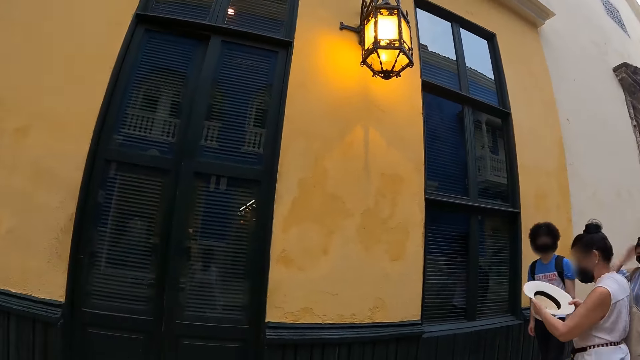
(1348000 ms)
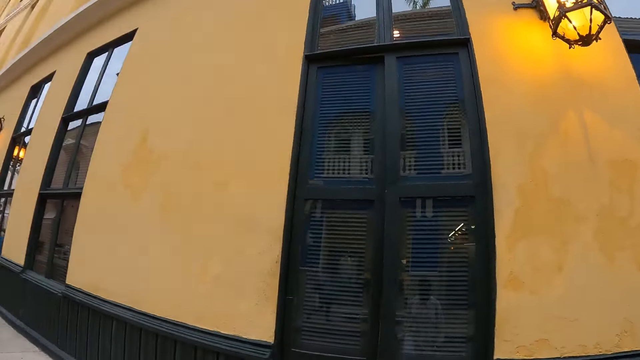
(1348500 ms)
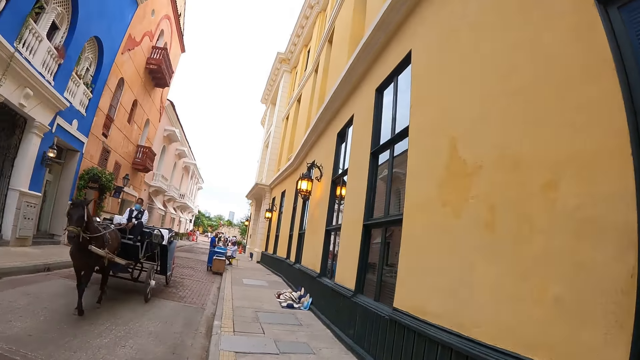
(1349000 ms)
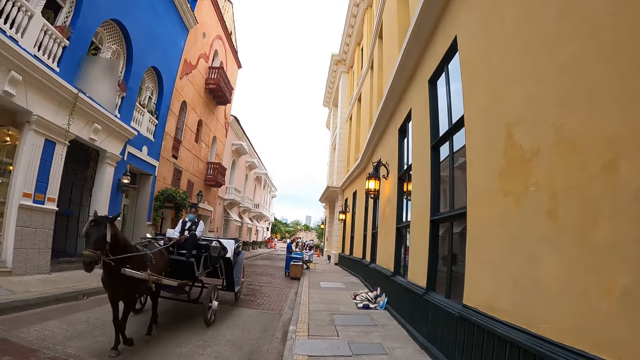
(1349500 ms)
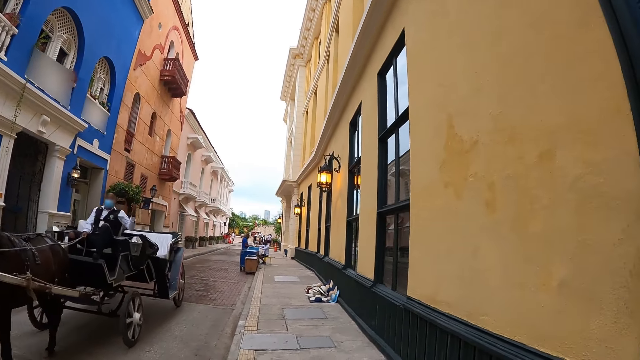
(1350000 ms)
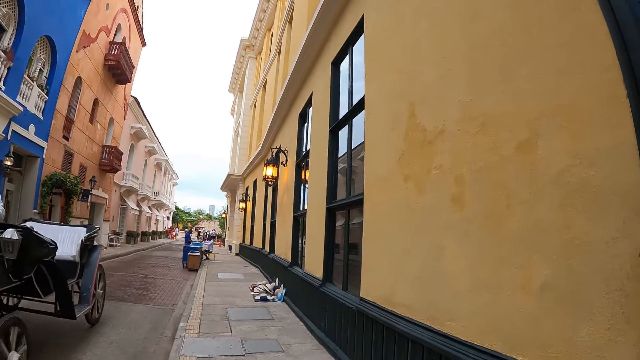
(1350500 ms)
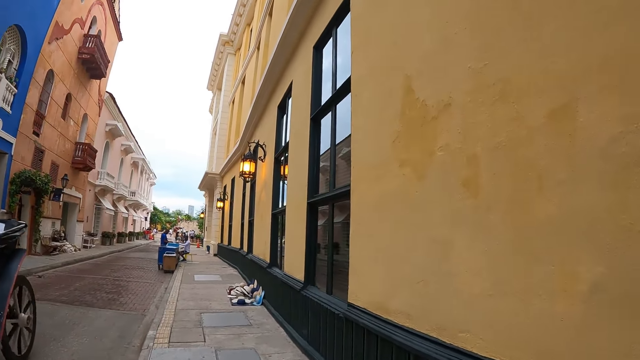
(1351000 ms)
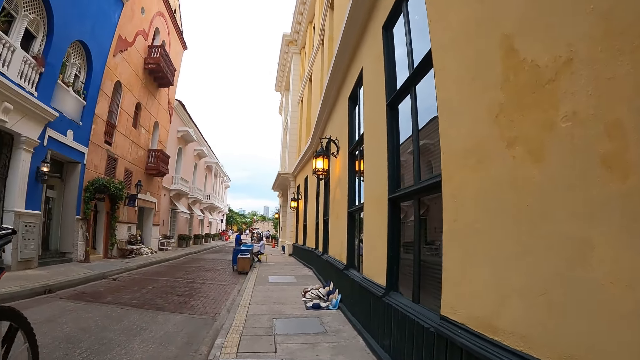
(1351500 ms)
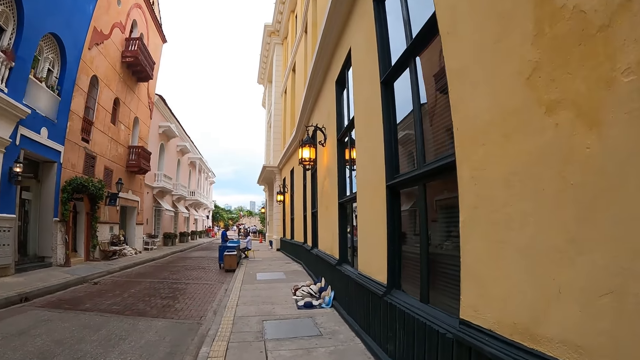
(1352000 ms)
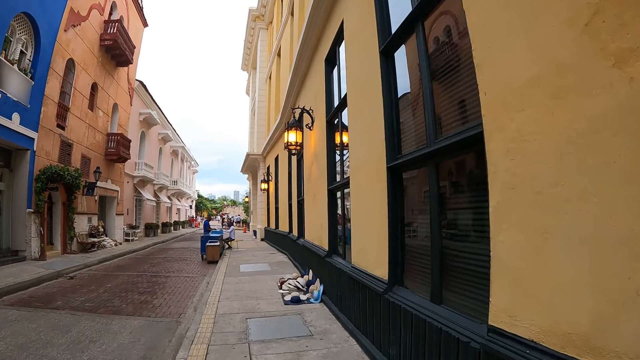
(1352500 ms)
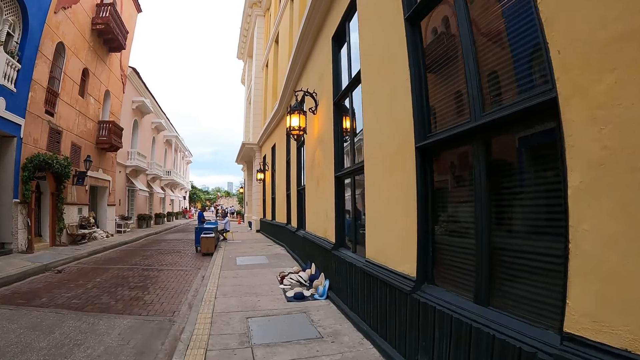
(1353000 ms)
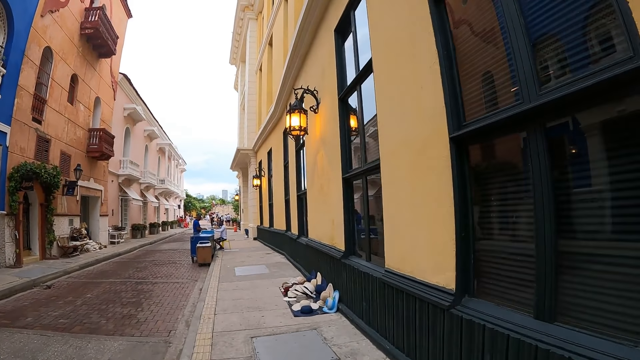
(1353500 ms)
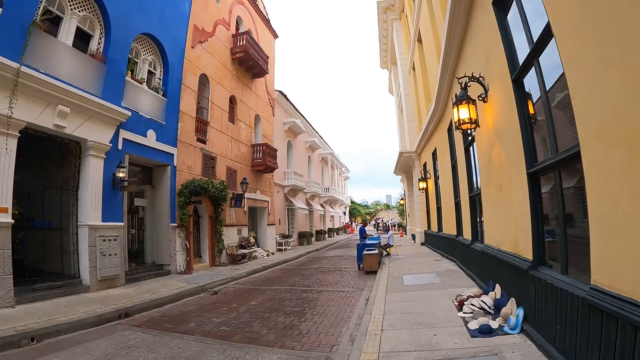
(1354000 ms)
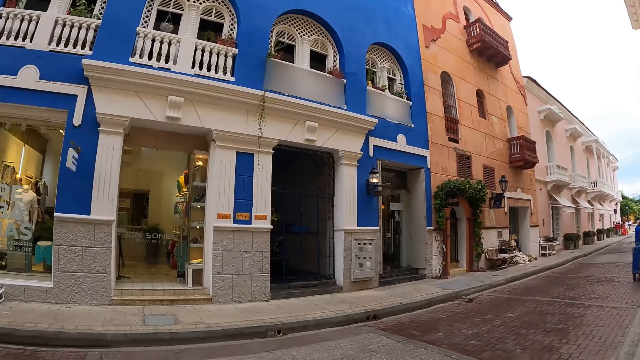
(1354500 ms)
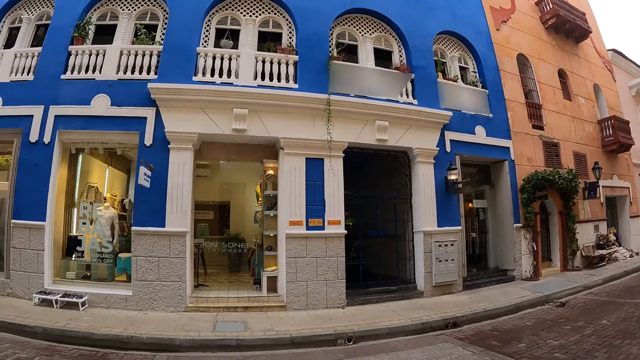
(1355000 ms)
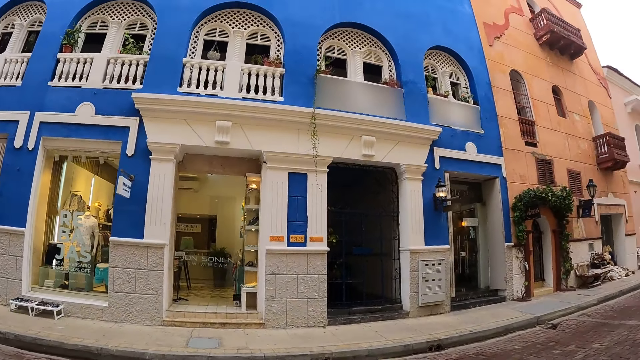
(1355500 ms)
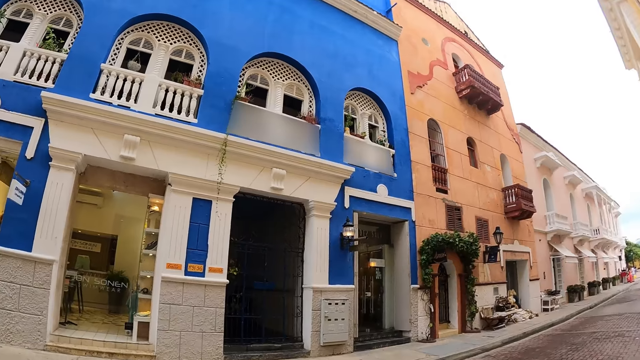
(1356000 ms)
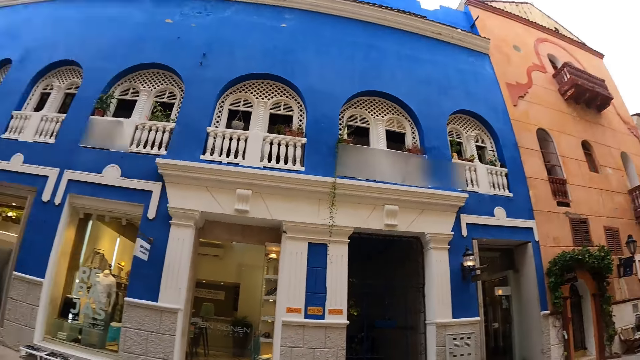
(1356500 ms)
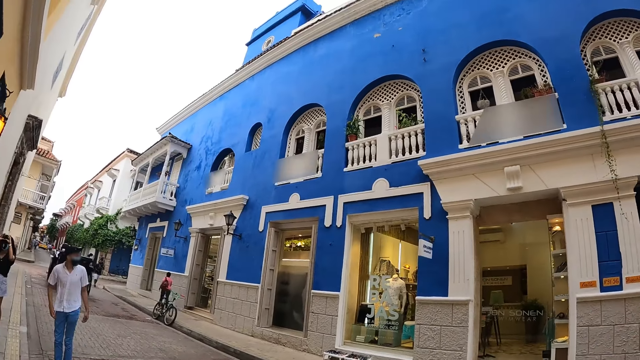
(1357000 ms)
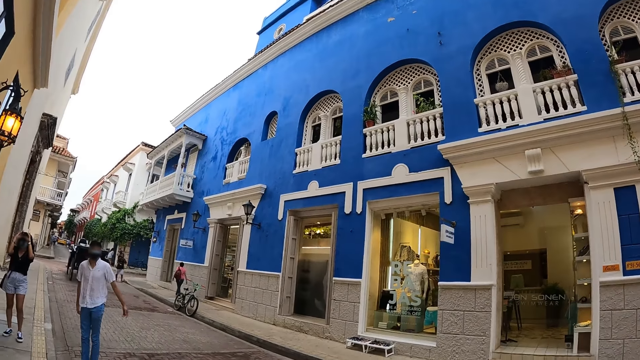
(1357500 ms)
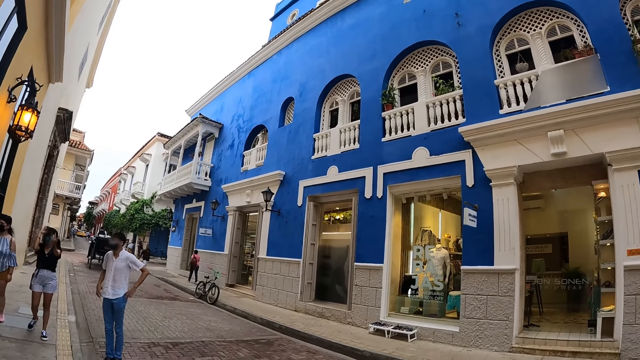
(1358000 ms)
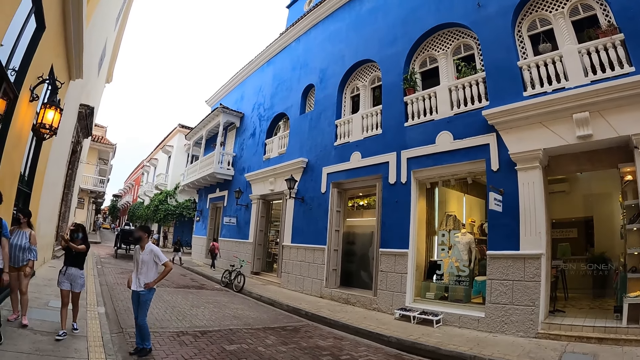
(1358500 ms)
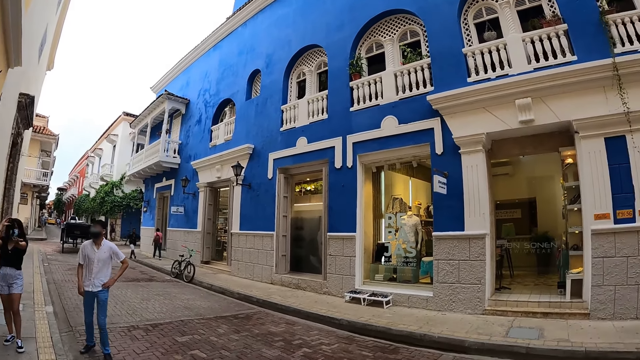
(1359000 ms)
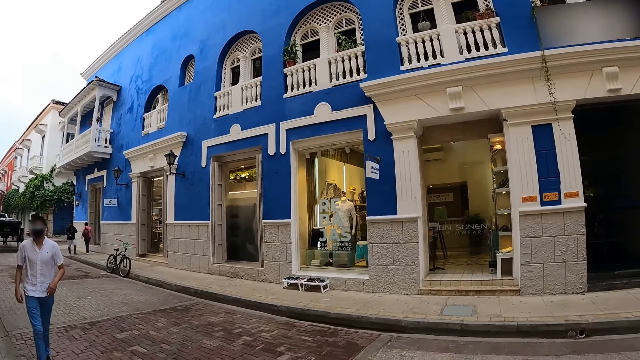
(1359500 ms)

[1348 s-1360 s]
The camera wearer stops at the road pavement.

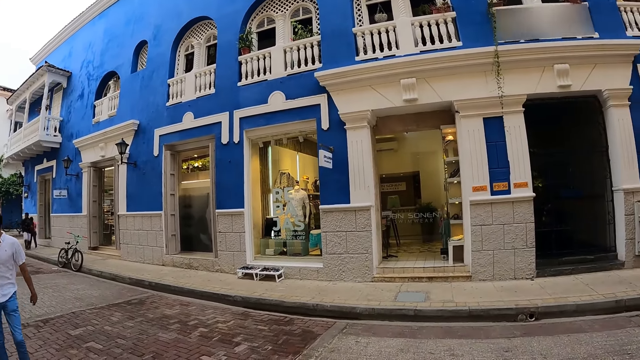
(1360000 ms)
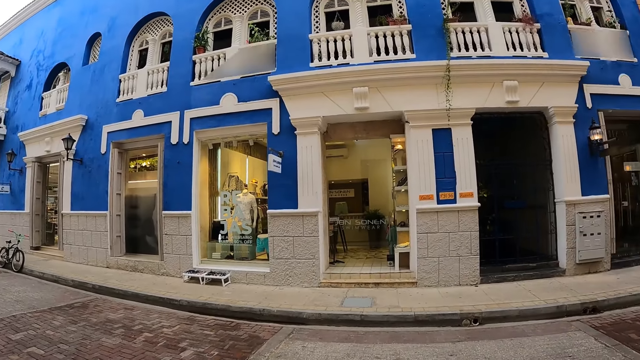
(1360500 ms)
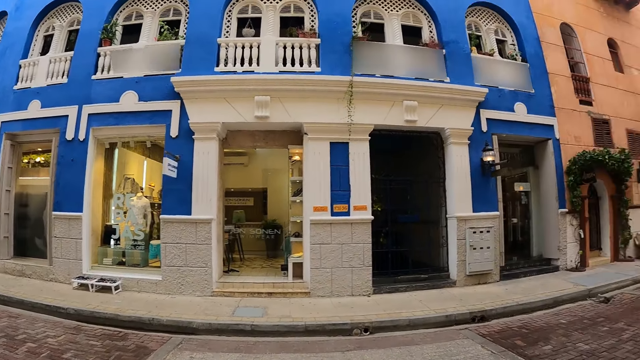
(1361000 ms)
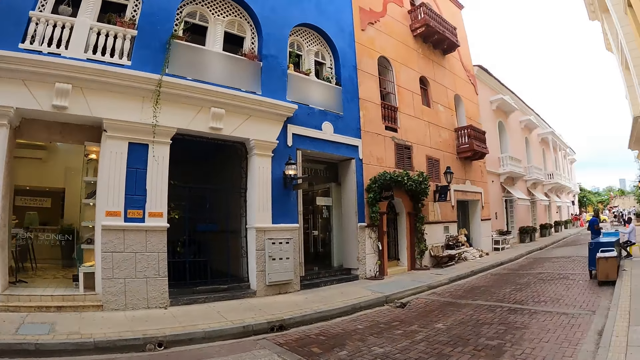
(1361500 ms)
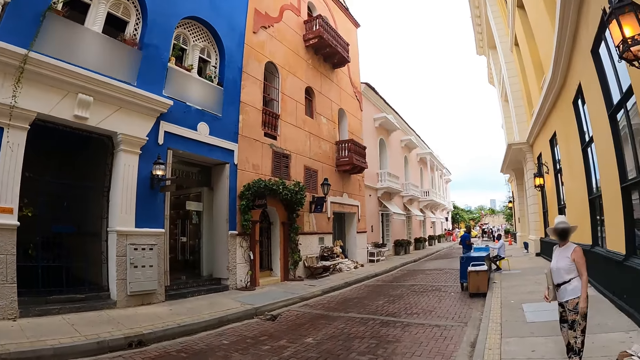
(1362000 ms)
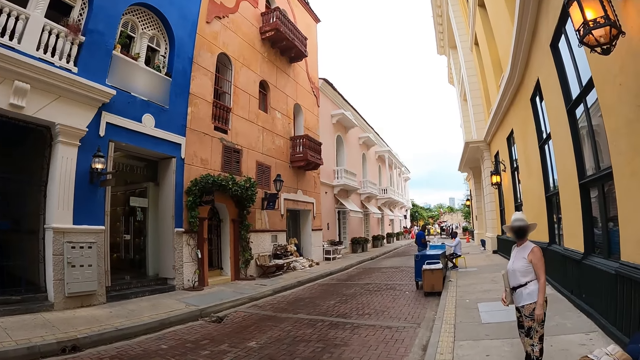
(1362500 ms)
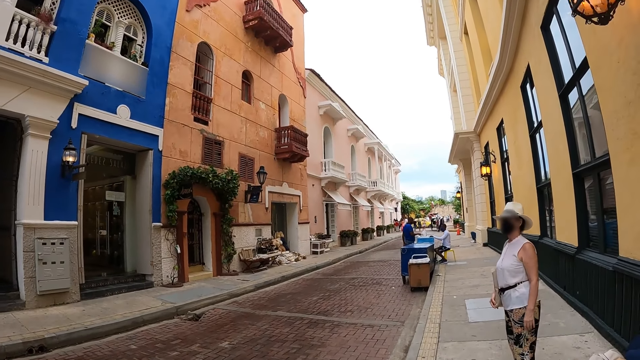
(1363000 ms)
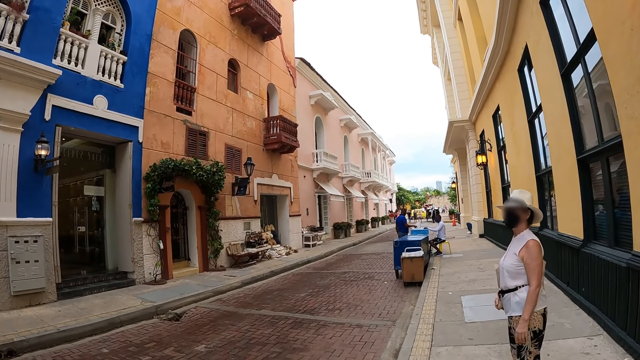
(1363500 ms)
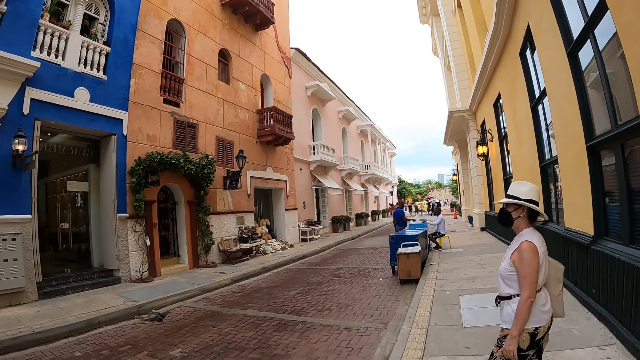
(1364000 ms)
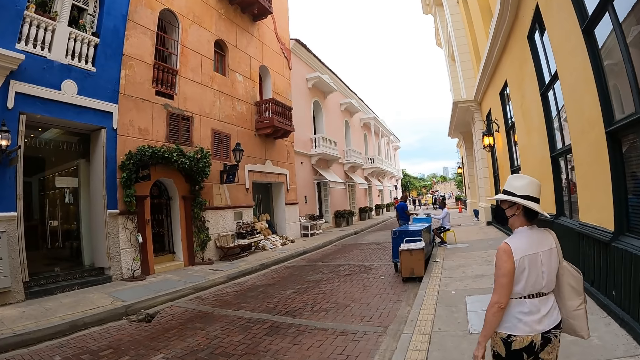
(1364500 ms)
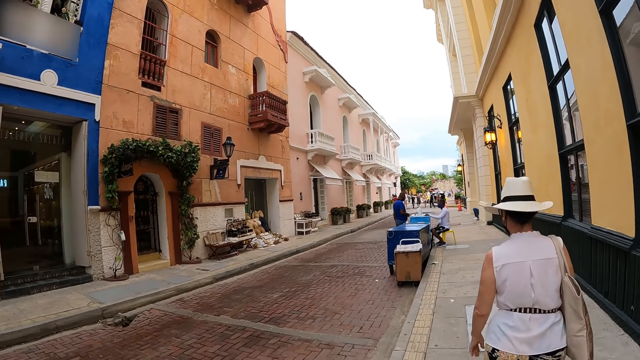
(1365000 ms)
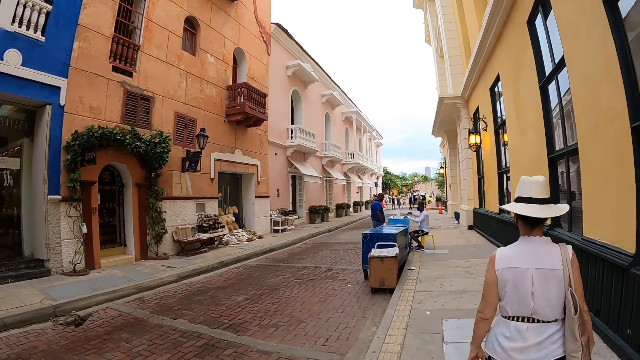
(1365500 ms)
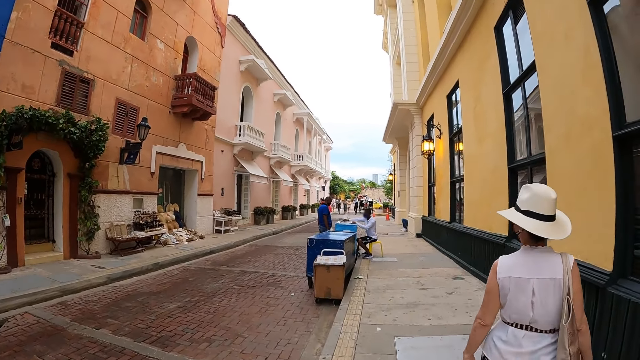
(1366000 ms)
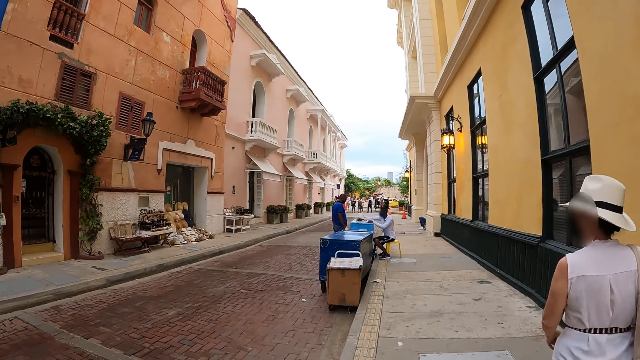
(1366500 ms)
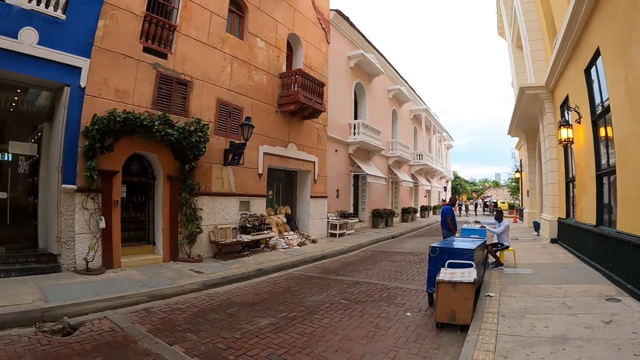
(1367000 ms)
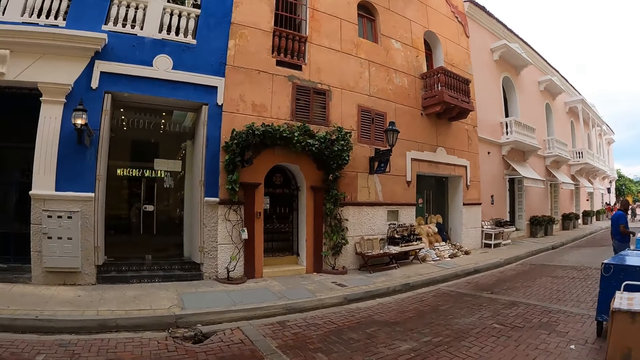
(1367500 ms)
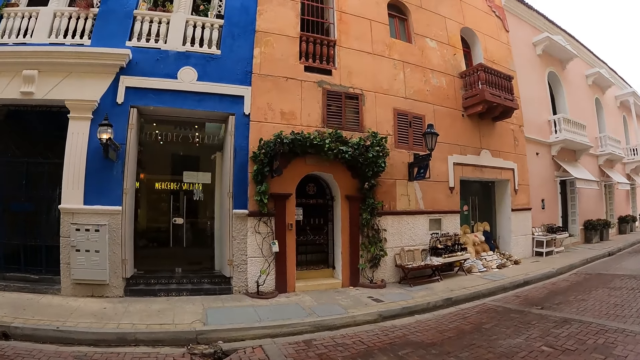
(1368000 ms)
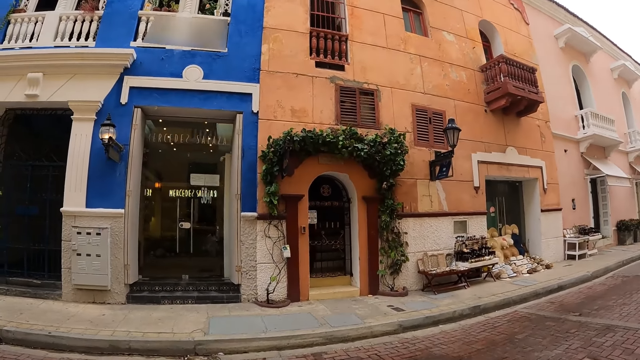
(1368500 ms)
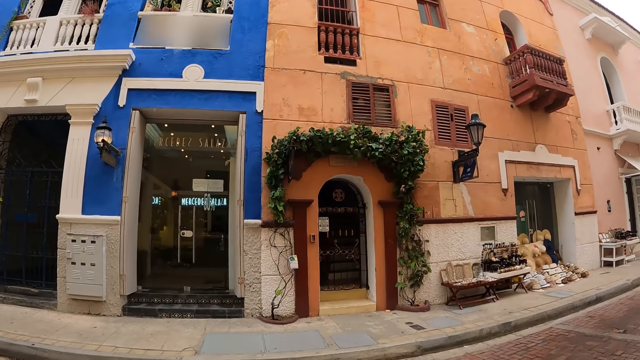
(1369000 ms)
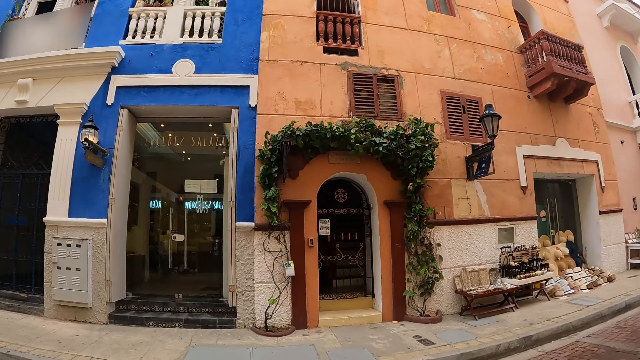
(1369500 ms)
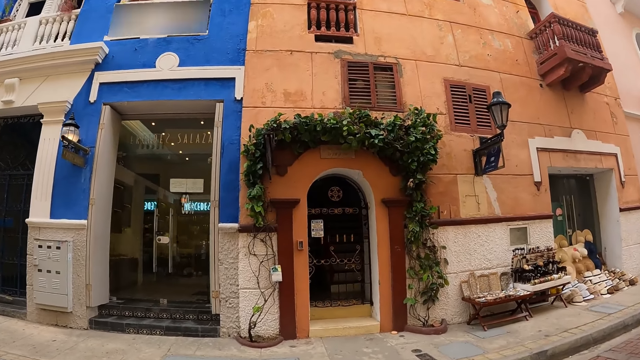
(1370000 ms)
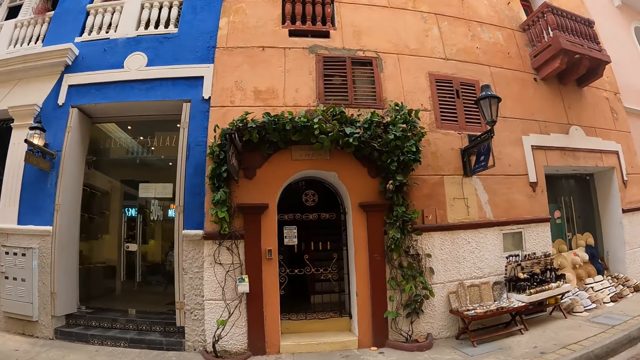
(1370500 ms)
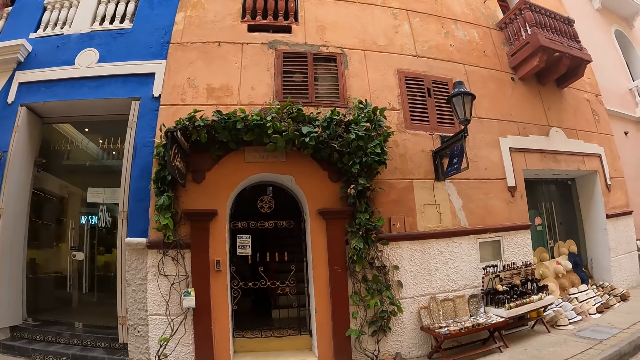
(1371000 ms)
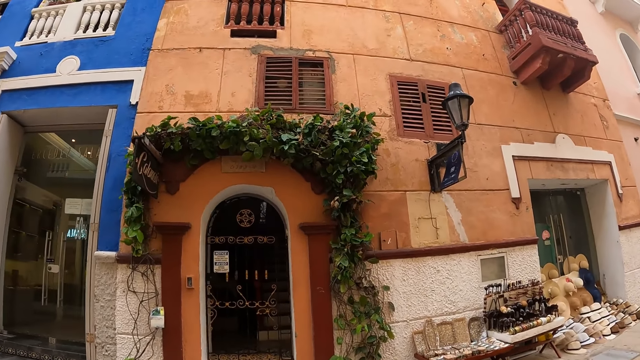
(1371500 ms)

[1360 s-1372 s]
The camera wearer walks on a road pavement. They look around.
